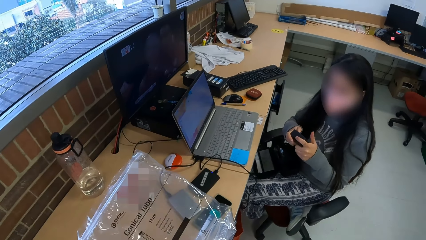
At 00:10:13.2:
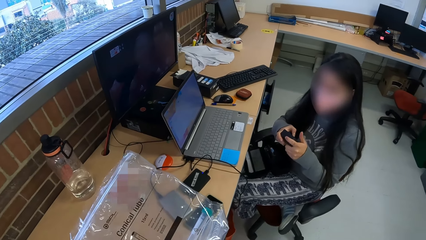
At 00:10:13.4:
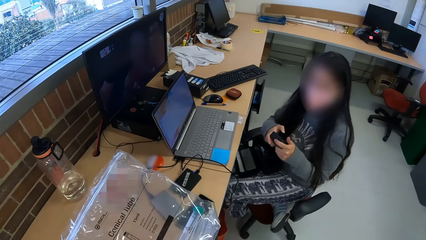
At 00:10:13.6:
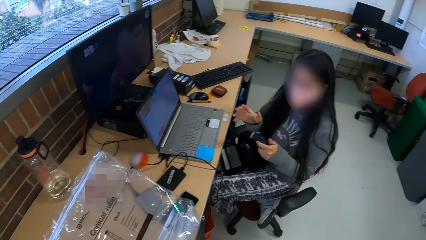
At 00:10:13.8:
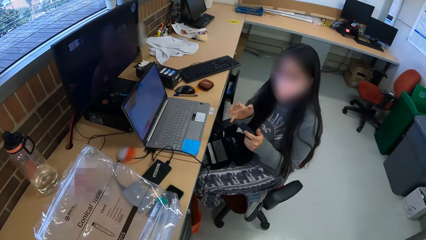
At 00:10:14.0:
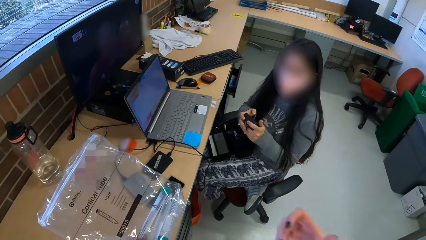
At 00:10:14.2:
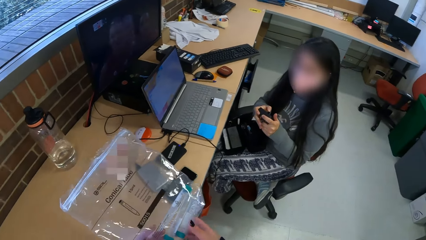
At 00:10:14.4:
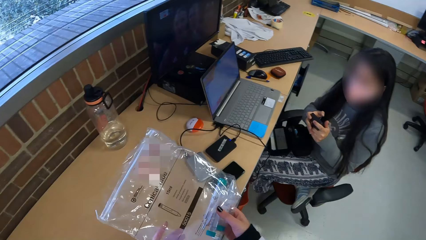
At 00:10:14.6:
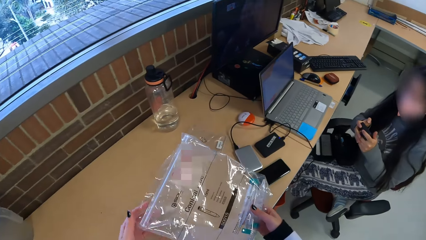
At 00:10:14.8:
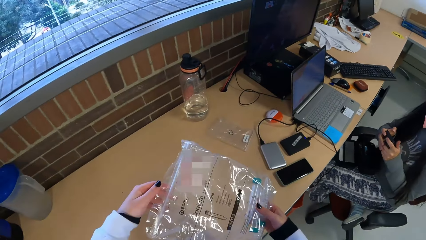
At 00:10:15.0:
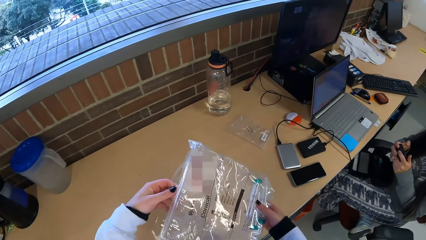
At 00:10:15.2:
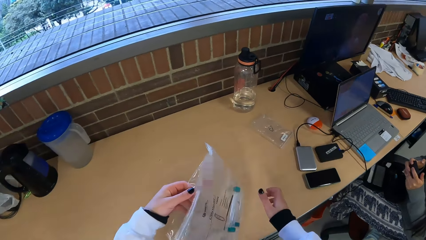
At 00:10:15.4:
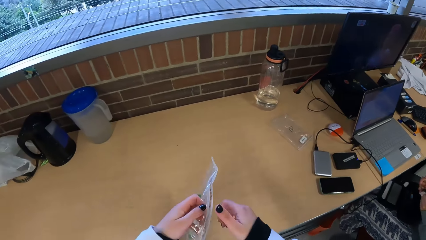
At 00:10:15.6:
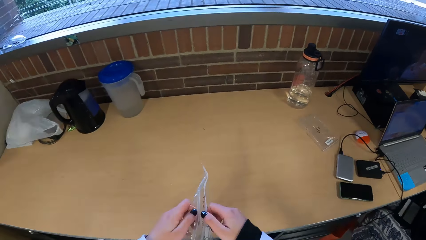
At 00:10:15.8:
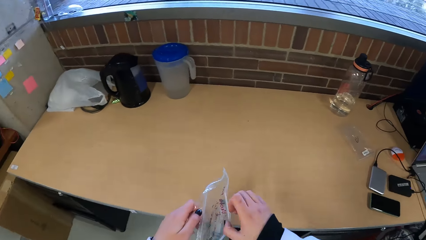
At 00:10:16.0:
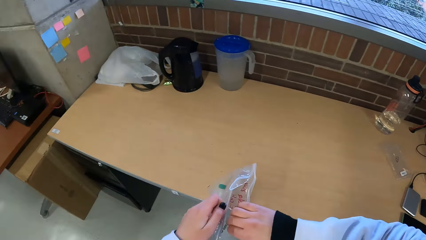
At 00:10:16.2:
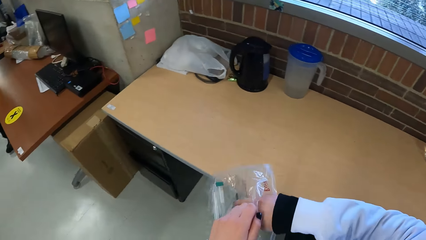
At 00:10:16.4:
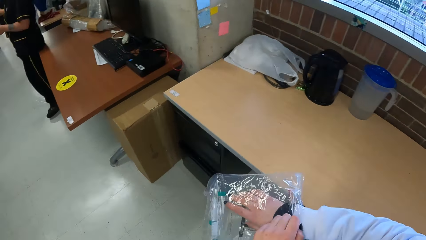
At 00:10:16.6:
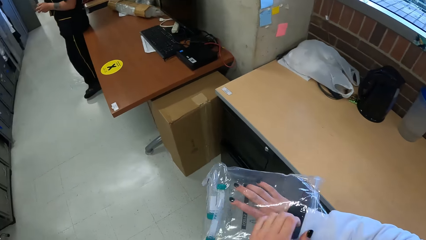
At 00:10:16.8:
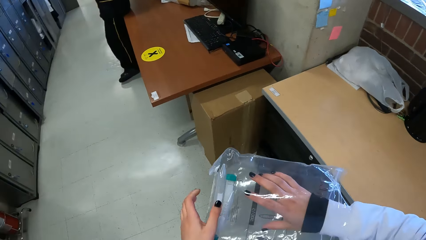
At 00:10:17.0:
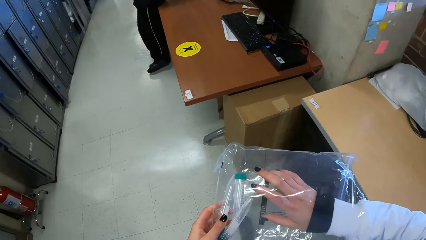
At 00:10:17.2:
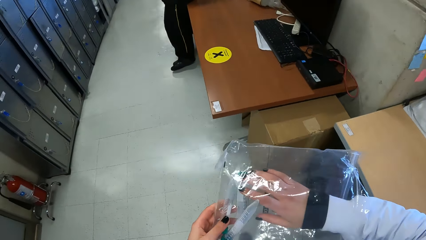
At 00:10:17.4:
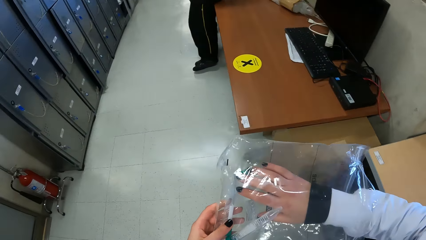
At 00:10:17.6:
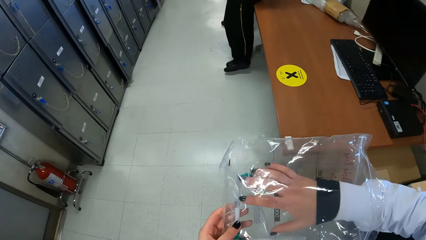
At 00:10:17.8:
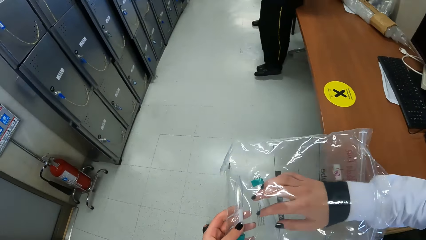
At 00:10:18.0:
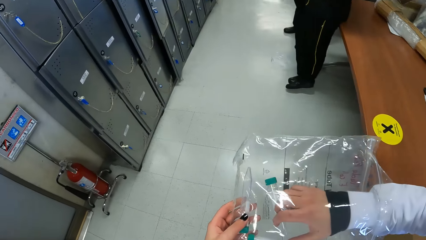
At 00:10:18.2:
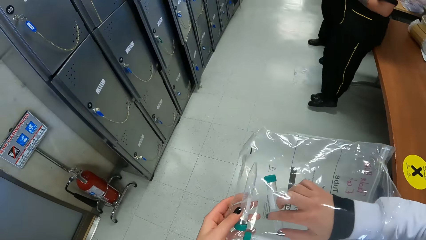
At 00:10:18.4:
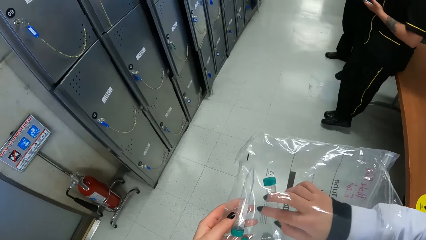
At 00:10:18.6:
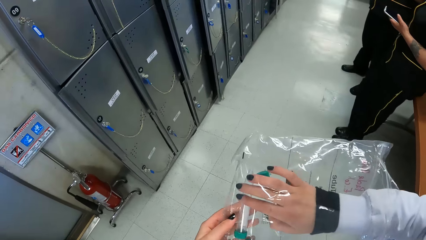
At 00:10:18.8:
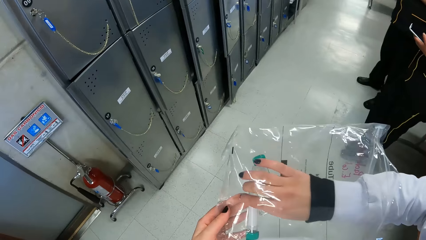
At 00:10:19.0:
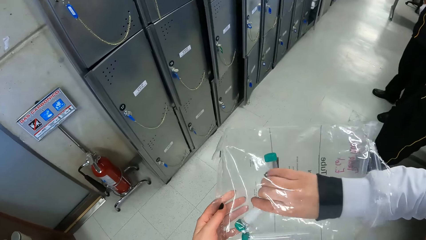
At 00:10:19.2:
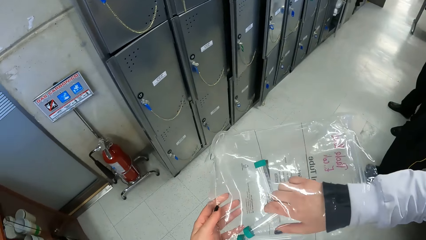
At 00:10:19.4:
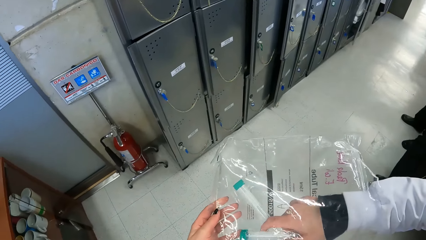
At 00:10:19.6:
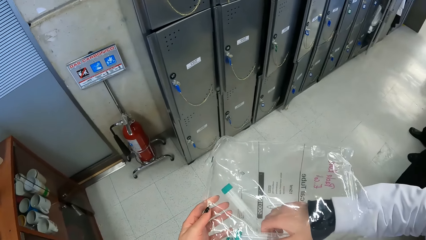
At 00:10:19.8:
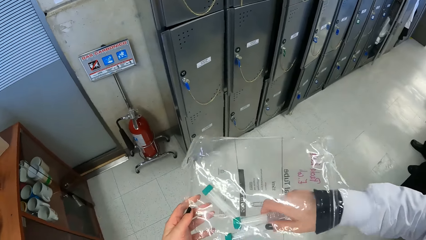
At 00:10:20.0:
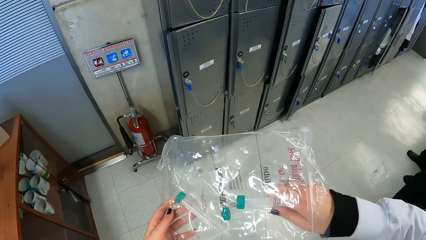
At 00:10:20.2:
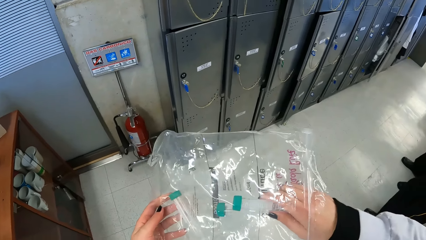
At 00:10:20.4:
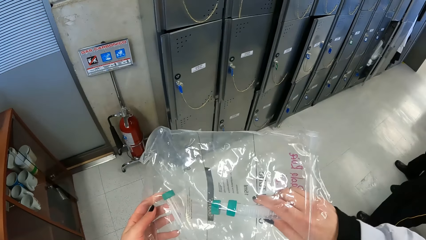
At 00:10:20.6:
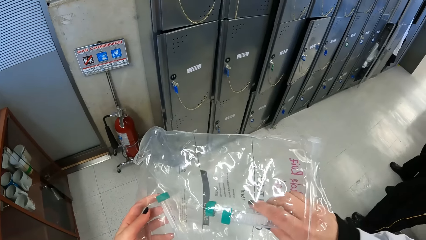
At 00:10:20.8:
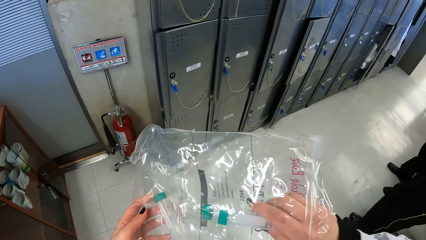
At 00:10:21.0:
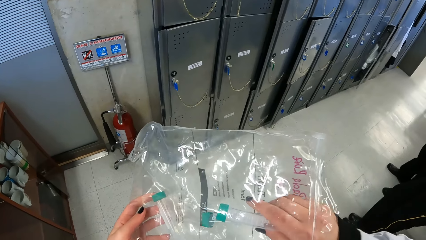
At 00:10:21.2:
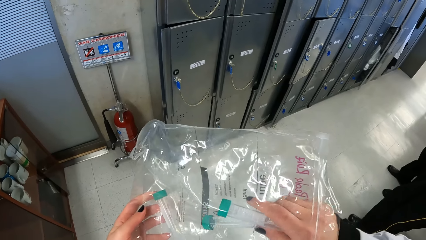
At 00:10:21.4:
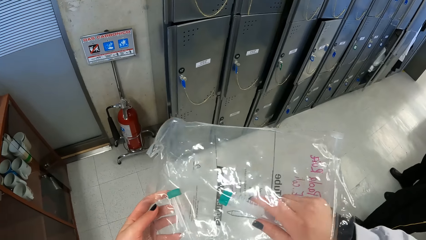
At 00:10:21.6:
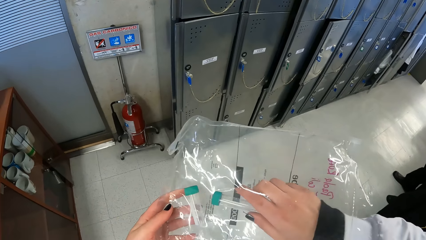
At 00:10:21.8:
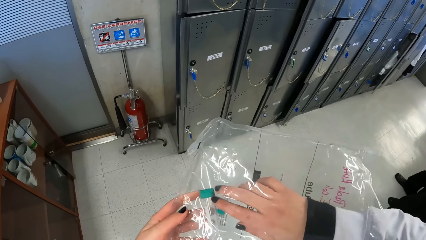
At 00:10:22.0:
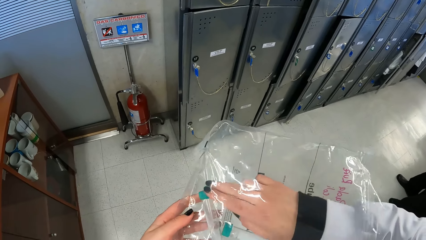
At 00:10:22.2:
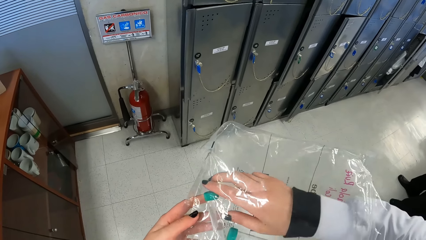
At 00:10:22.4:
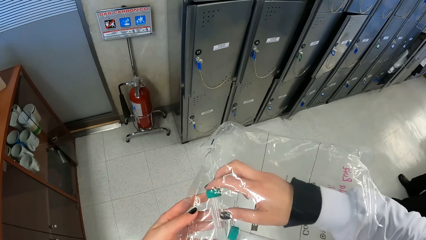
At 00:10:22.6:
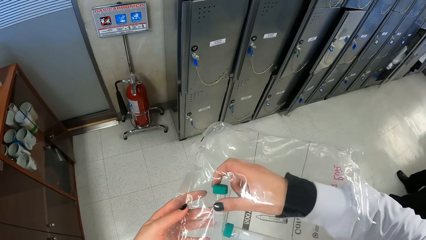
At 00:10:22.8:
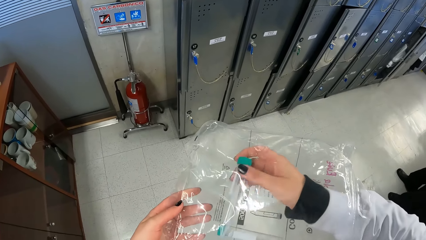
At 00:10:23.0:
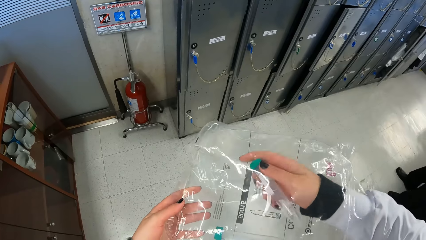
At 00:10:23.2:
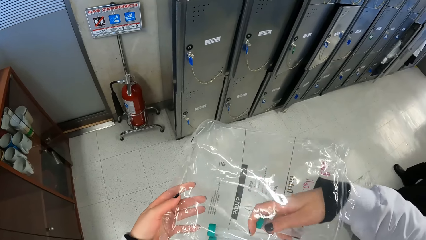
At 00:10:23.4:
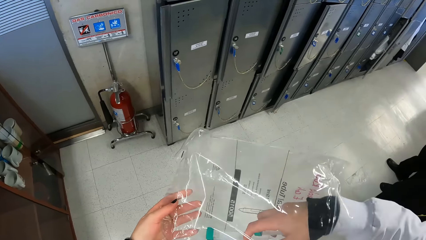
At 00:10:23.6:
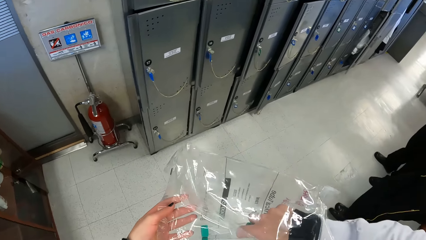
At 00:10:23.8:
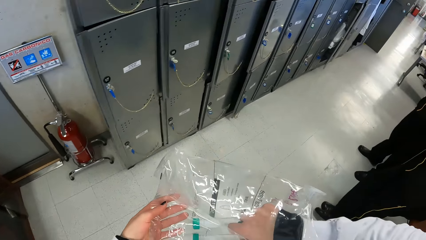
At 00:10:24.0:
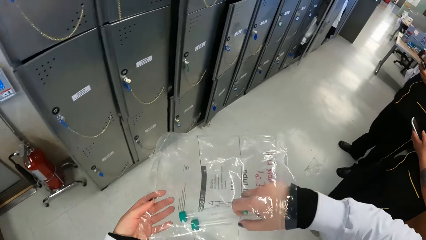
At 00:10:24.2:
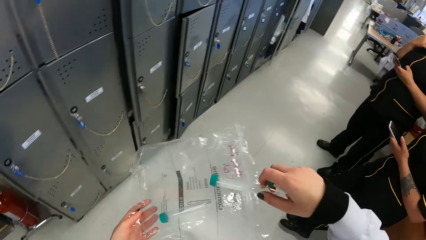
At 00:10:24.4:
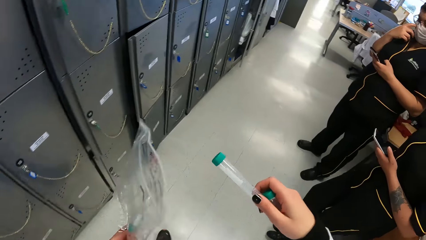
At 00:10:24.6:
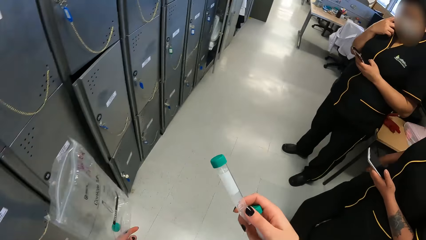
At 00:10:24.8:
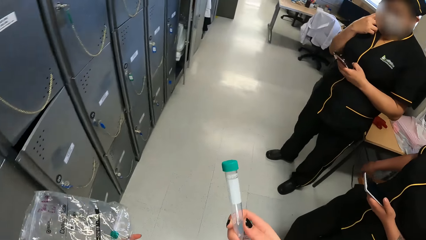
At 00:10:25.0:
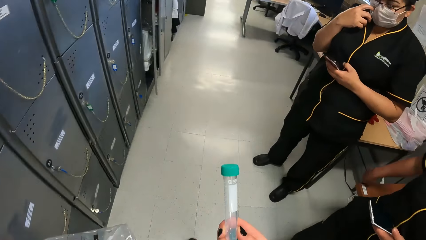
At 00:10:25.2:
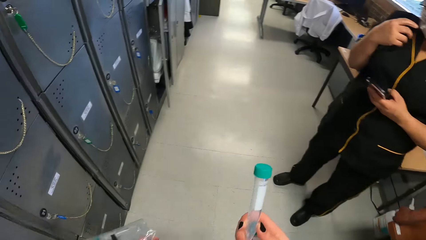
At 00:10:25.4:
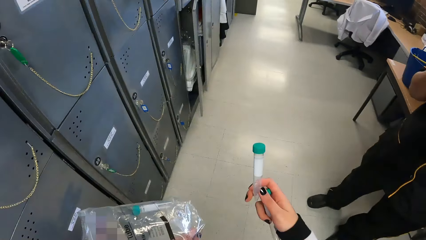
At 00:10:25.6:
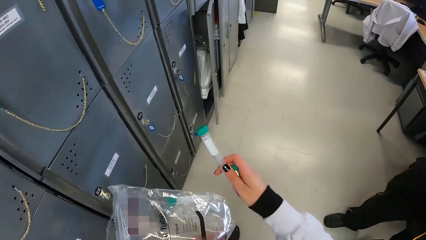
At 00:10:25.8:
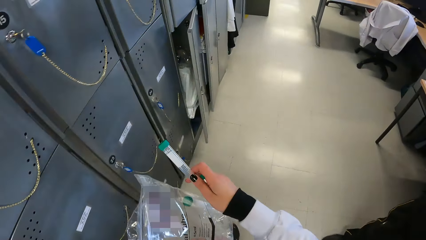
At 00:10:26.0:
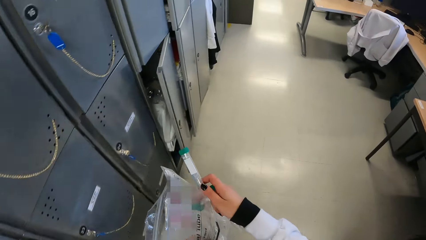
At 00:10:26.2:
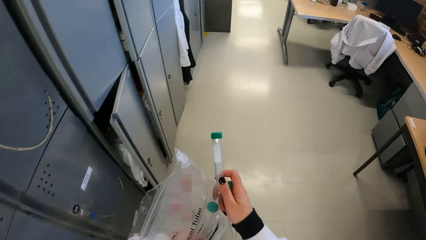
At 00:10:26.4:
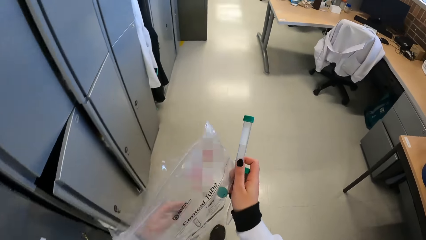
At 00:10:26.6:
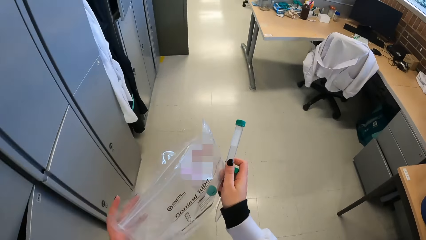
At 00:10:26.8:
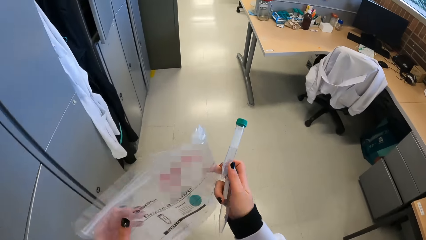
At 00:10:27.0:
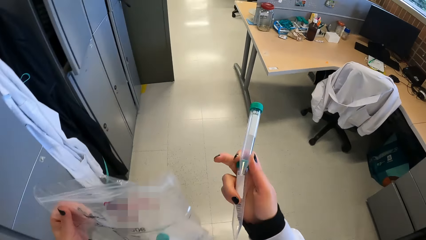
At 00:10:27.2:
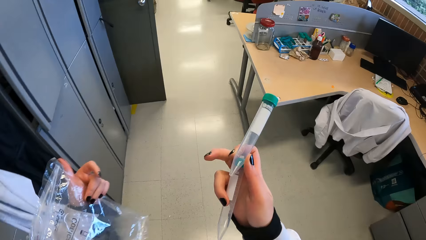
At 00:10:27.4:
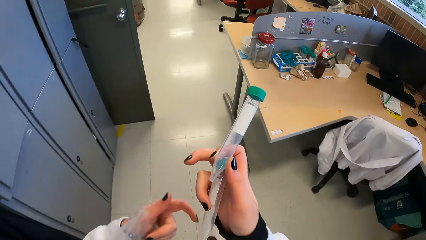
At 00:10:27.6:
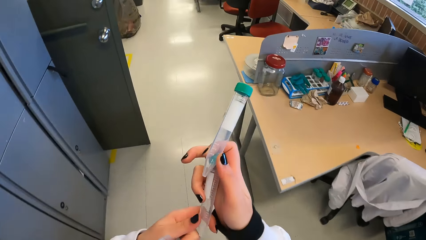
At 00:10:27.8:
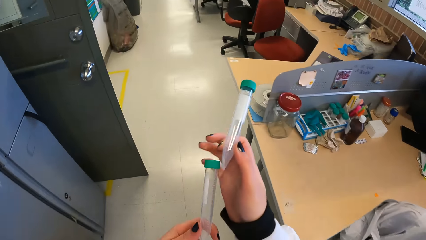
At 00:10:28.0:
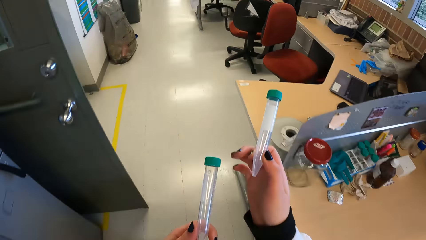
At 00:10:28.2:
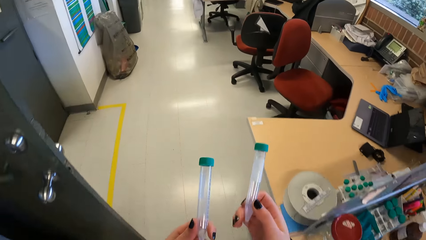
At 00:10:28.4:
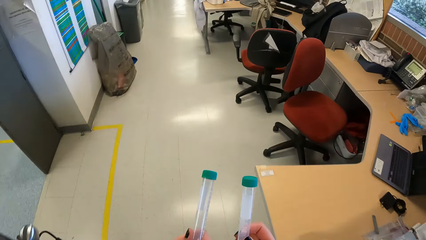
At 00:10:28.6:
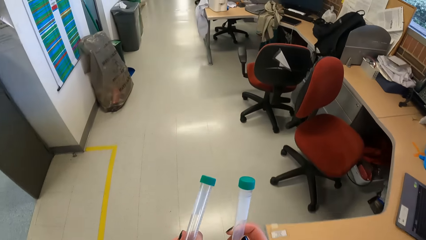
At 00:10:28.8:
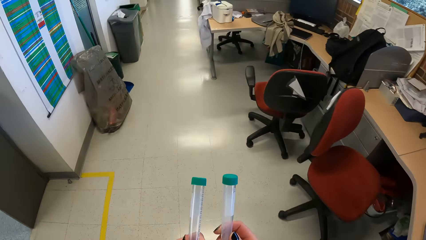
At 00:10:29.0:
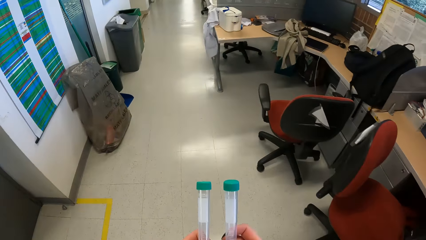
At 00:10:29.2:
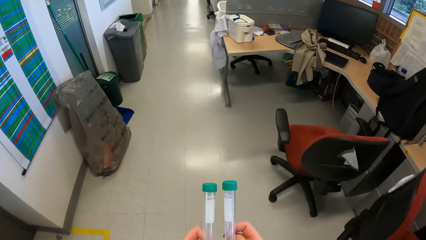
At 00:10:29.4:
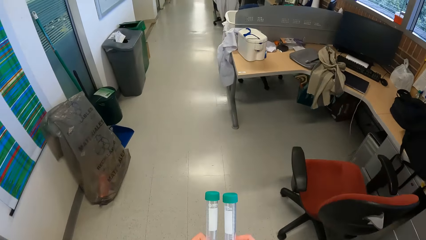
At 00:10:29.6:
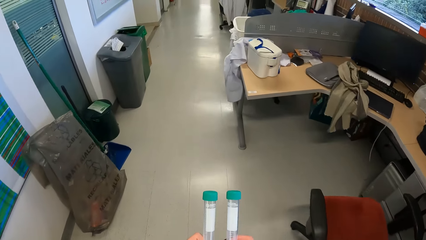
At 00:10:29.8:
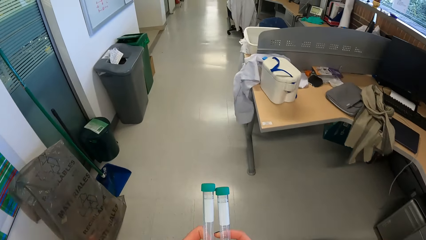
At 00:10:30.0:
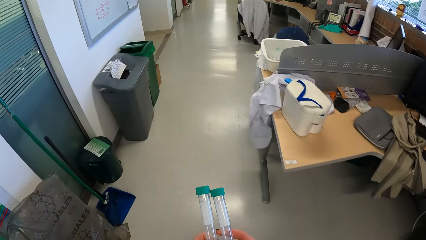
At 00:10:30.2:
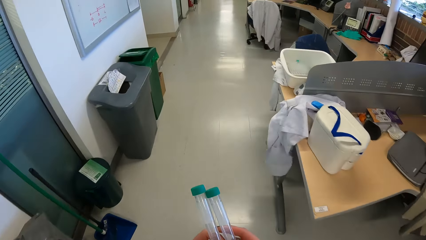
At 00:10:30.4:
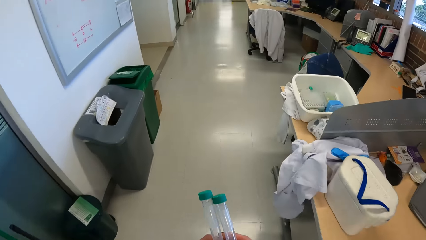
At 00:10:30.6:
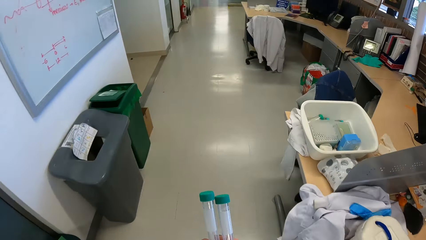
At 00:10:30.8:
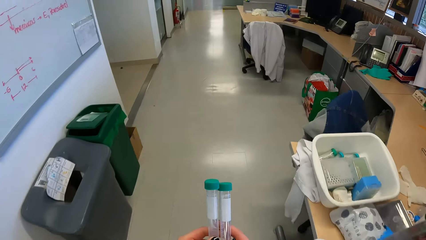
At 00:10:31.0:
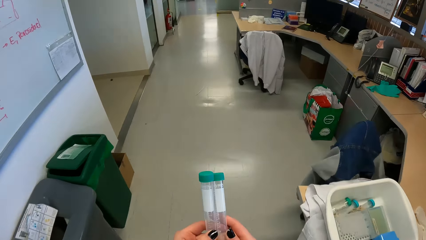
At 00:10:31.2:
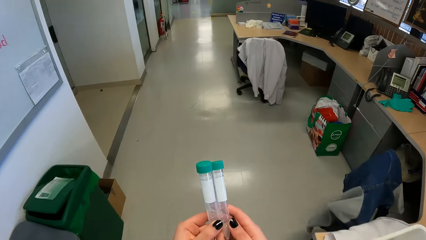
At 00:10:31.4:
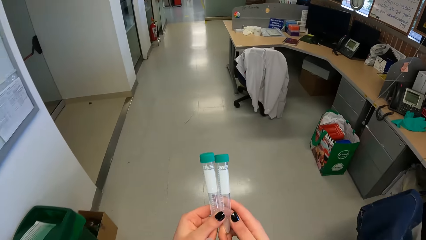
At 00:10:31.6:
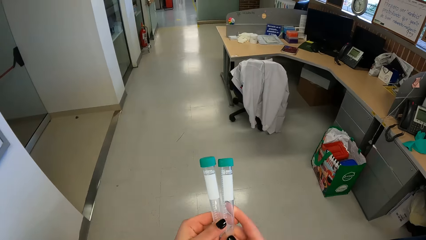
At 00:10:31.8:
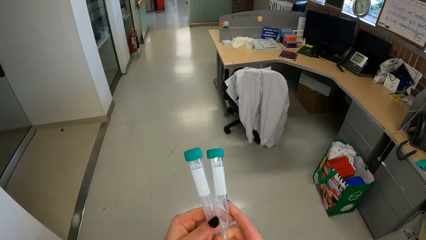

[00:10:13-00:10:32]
The camera wearer opens the bag of conical tubes with her right hand. She dips her right hand into the bag of conical tubes. She places her left hand underneath the bag of conical tubes. She holds something. She touches some conical tubes in the bag of conical tubes with her right hand. She grabs two conical tubes in the bag of conical tubes with her right hand. She drops the conical tubes in her right hand inside the bag of conical tubes. She picks up a conical tube from the bag with her right hand. She picks up a conical tube again. The first woman operates the phone with her left hand. The camera wearer walks in the room. She holds the bag of conical tubes with both hands. She holds the bag of conical tubes with her left hand. She takes the conical tube from her right hand with her left hand. She places the conical tubes in both hands against each other.
